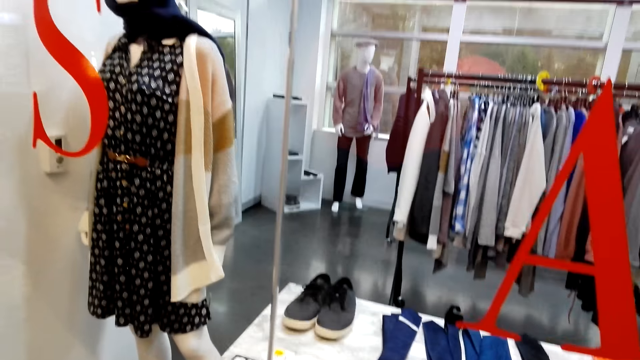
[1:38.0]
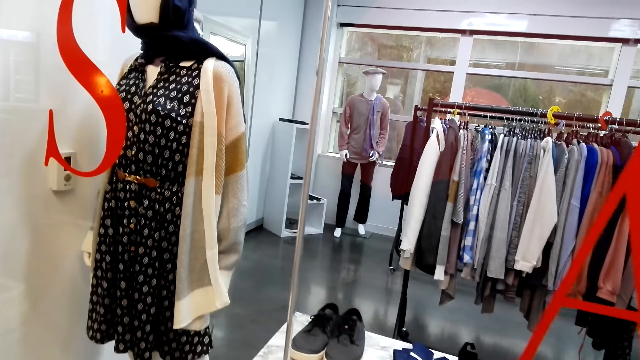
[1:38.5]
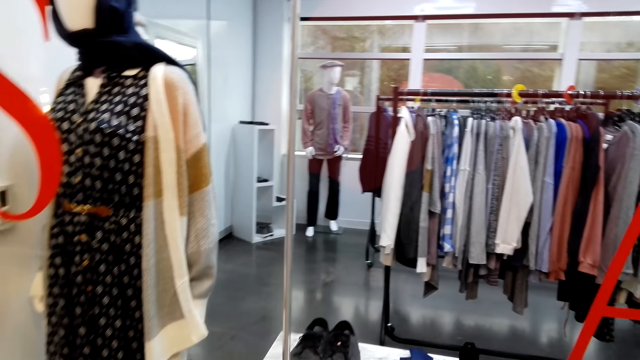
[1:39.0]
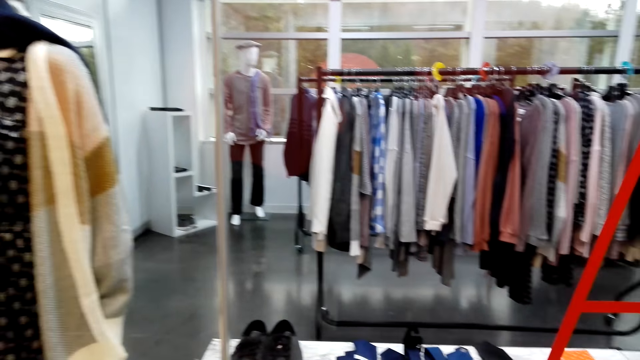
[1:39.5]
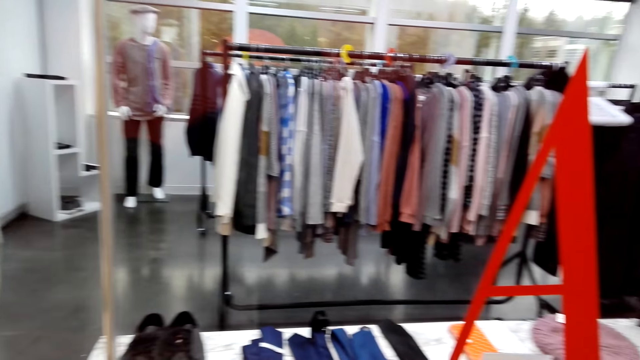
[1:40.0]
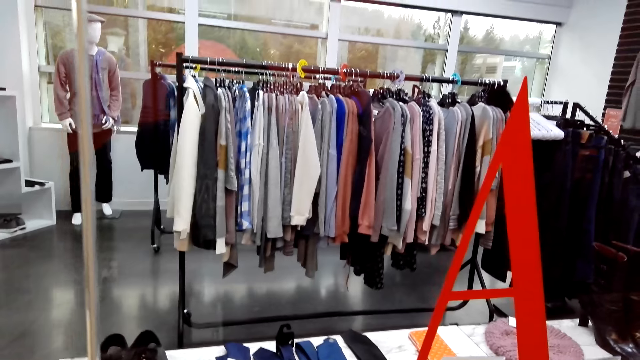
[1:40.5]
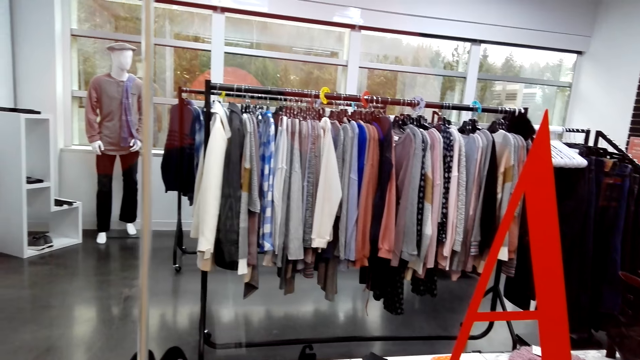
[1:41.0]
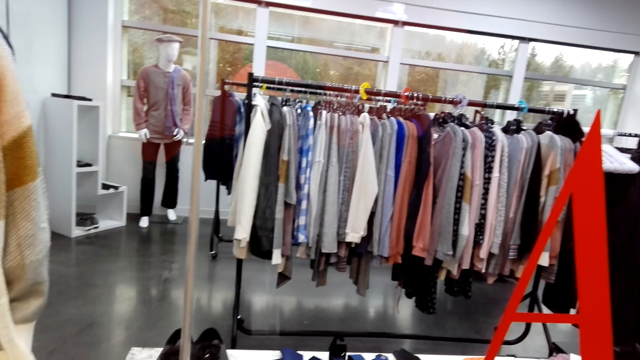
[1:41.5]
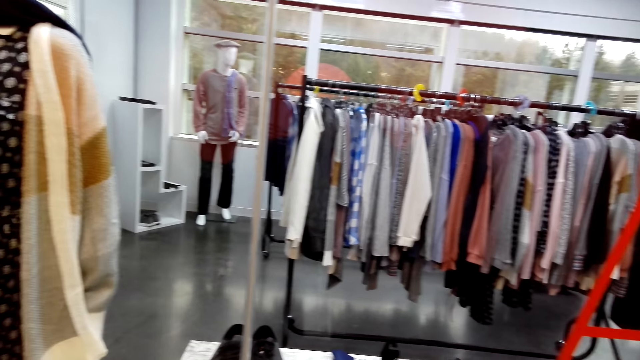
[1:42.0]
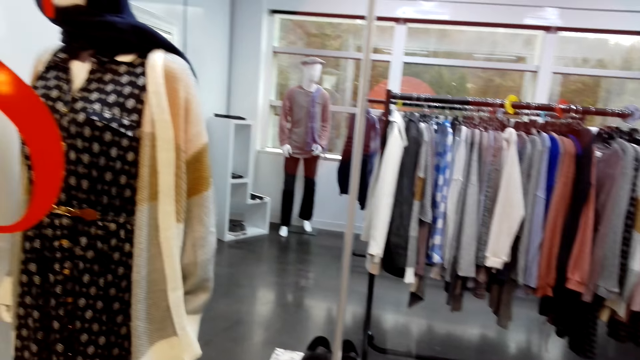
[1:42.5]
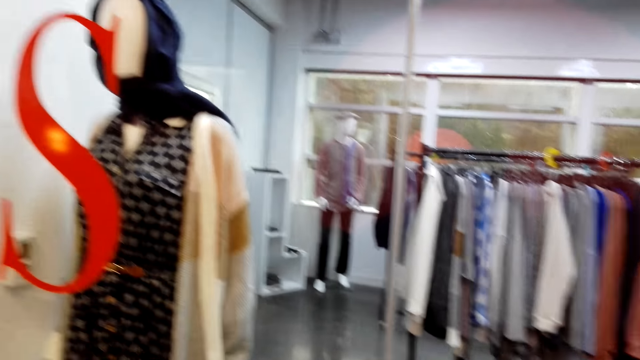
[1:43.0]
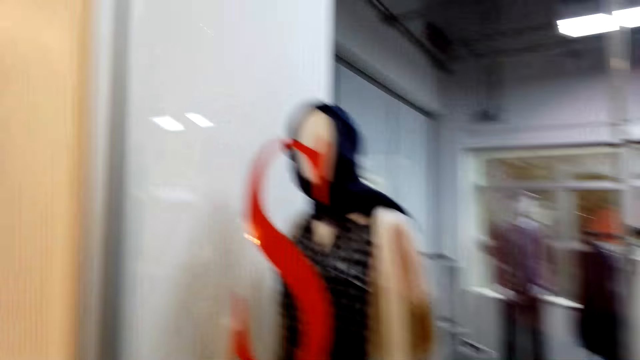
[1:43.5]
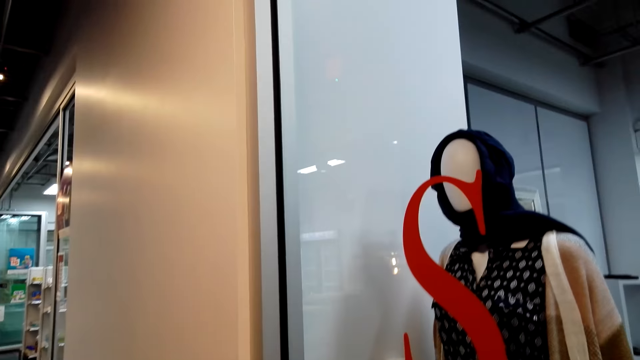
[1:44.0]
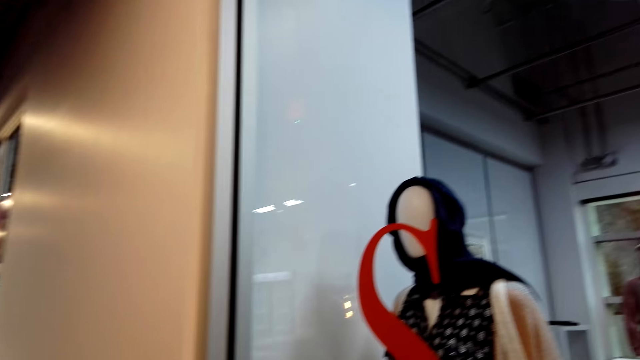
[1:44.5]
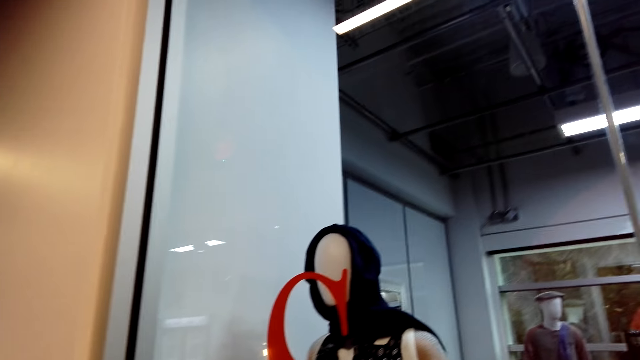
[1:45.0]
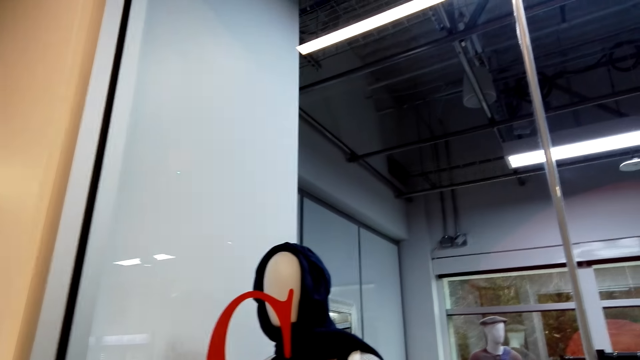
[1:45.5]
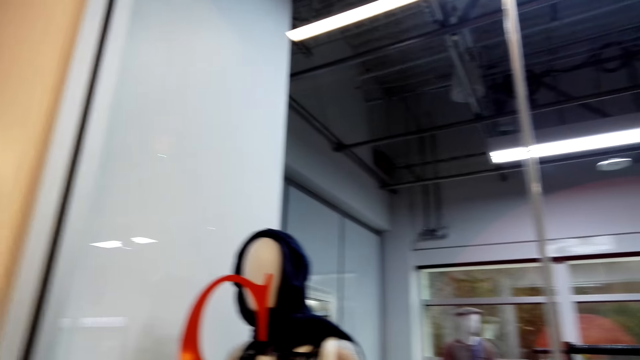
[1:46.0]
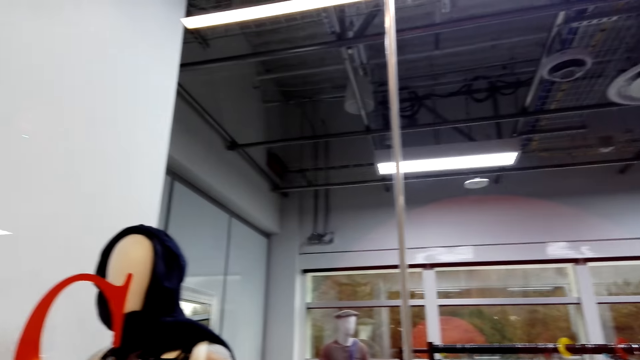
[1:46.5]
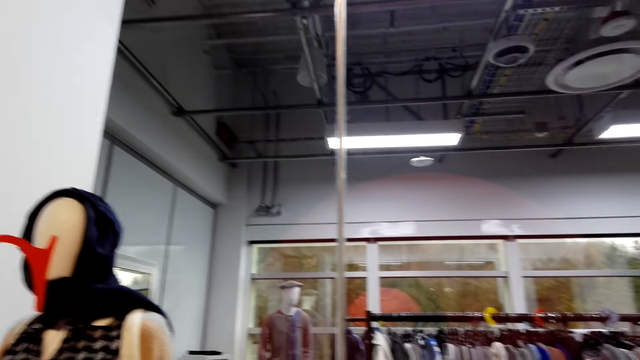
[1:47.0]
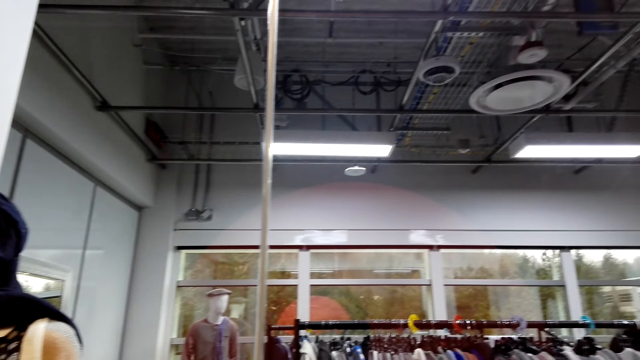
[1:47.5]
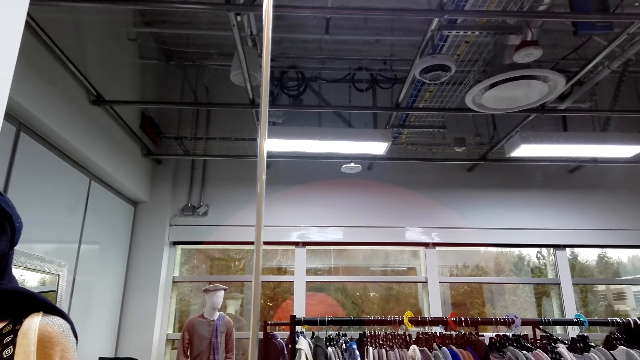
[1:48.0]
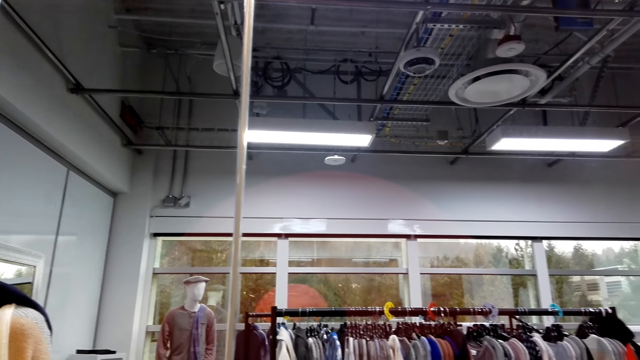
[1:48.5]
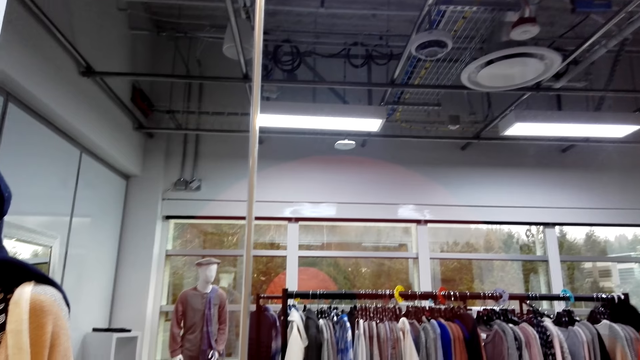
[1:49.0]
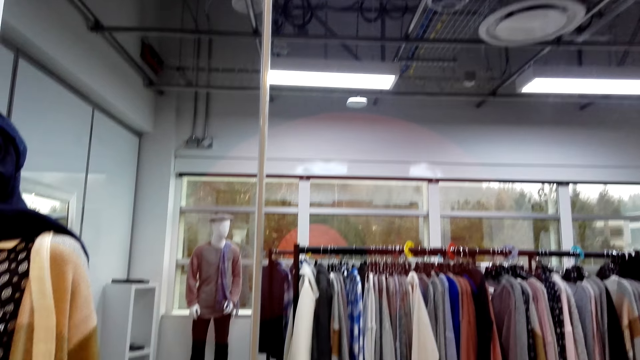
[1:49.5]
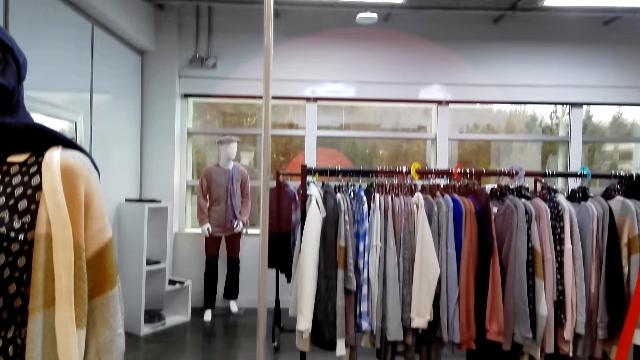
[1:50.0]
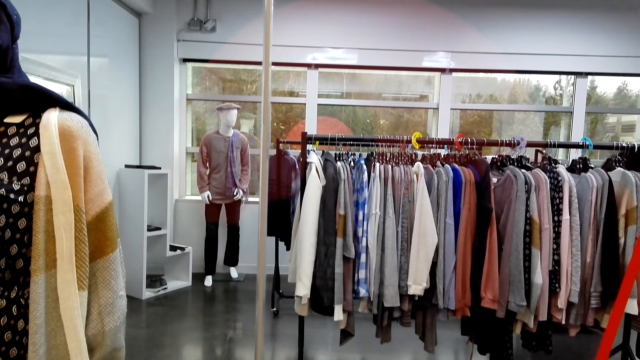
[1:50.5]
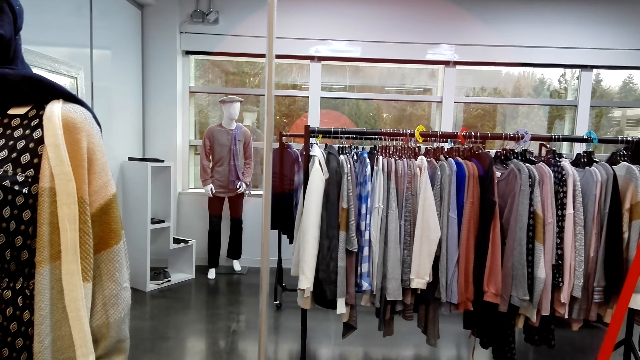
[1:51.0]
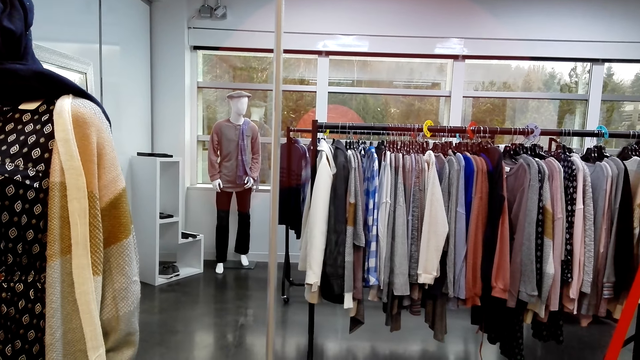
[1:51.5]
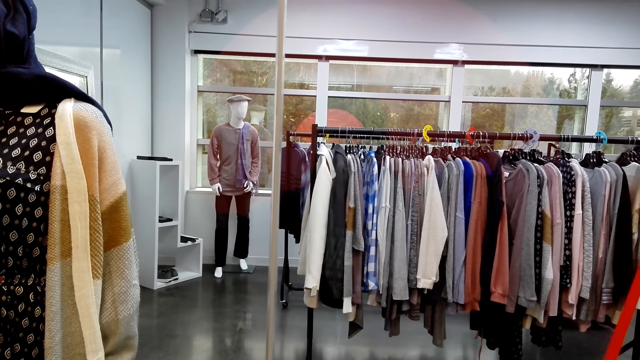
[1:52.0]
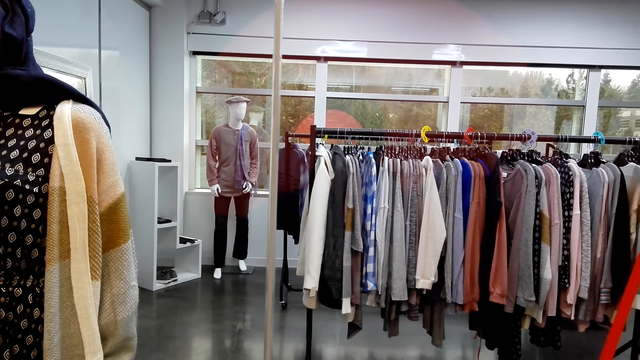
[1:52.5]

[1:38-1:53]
The camera wearer looks up.

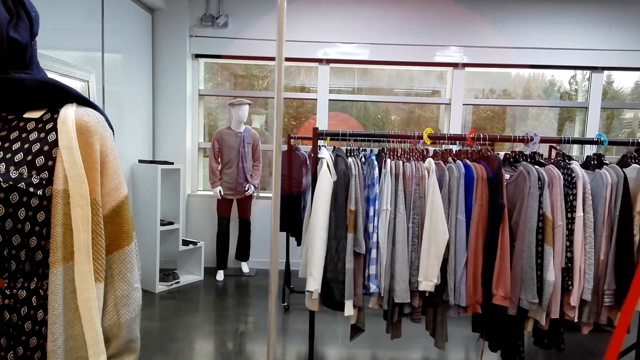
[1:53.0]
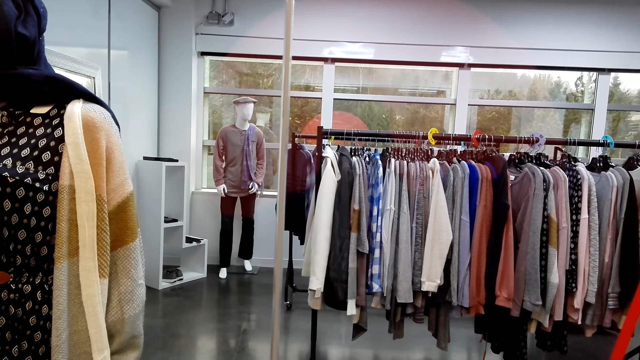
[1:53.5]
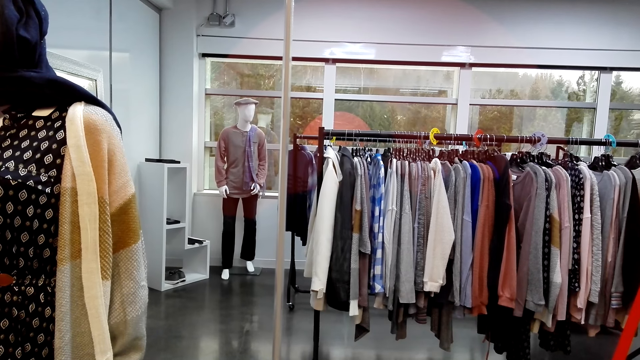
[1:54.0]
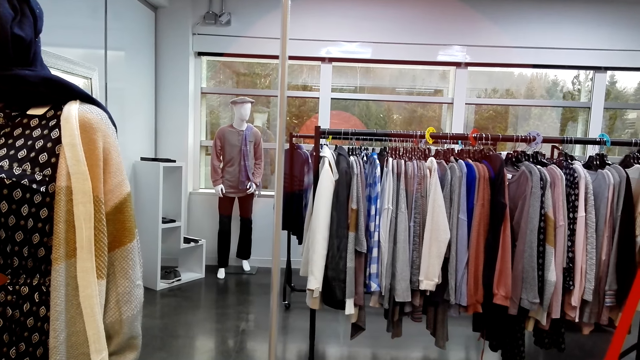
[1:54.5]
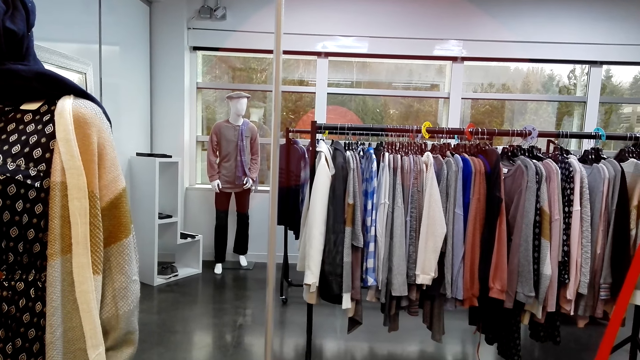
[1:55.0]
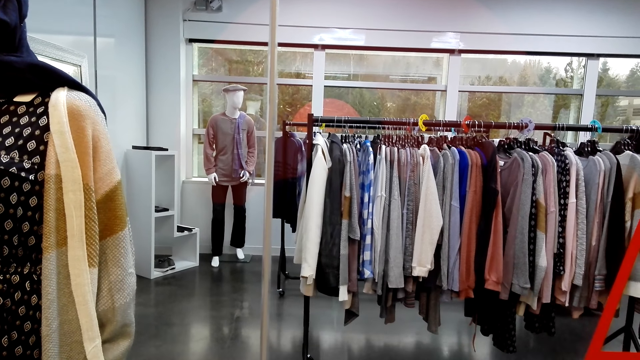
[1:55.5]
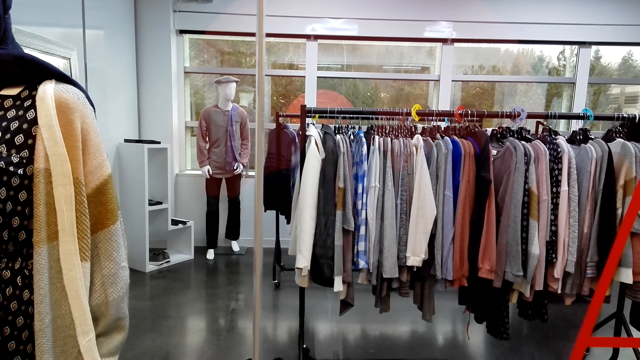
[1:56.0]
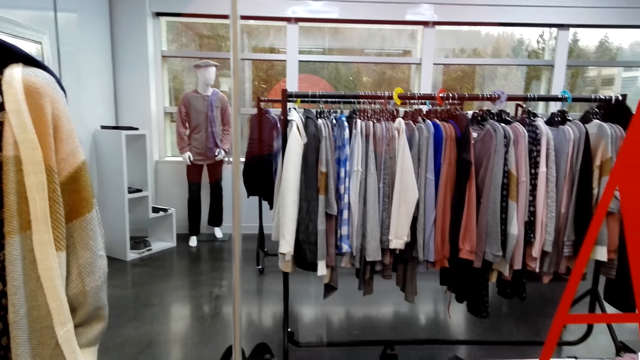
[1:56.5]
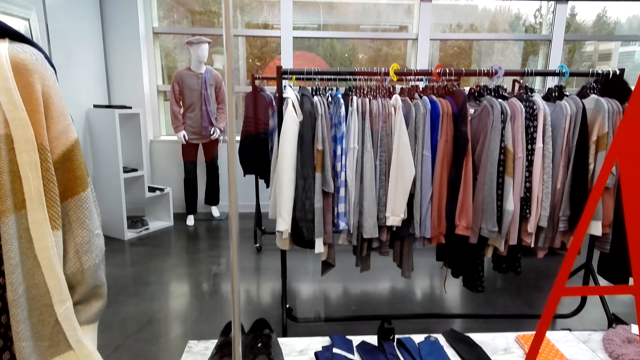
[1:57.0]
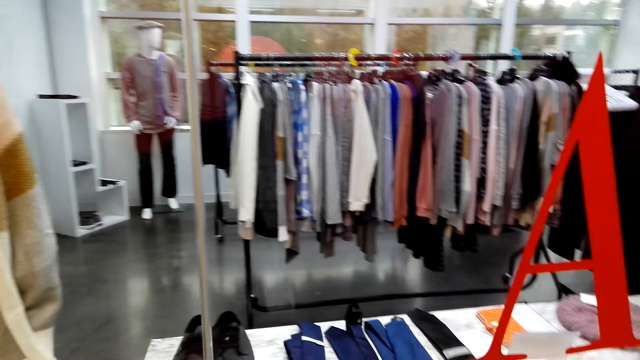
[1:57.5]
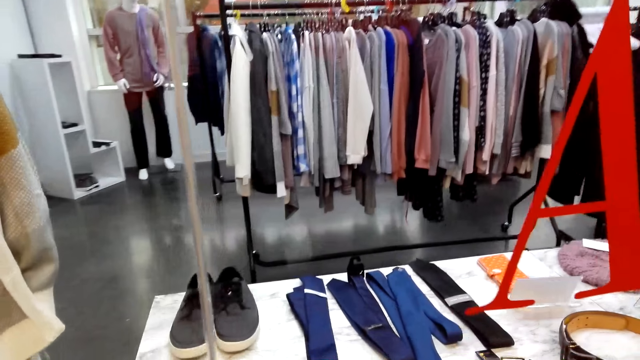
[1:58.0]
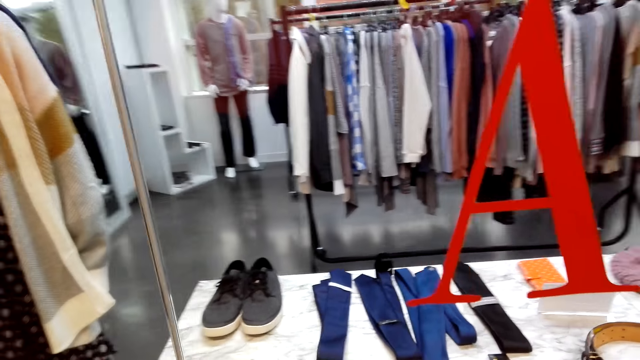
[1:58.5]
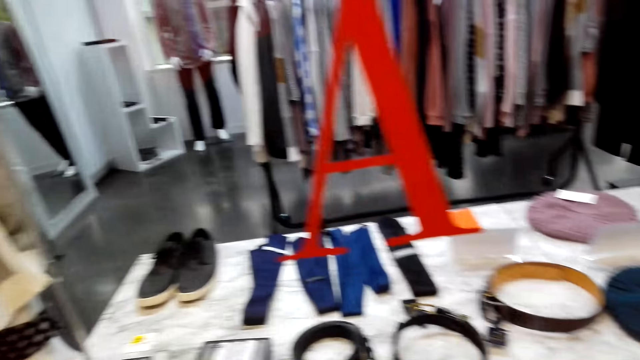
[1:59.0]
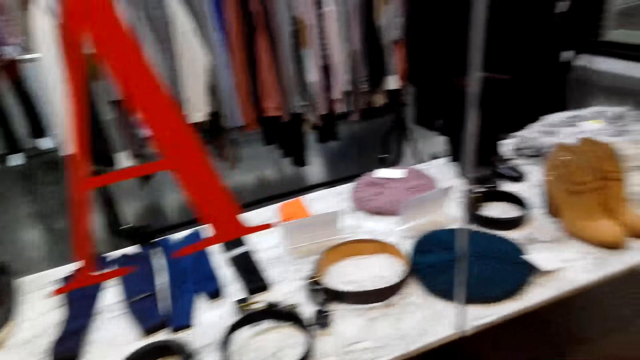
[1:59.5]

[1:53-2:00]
The camera wearer looks at the display.
